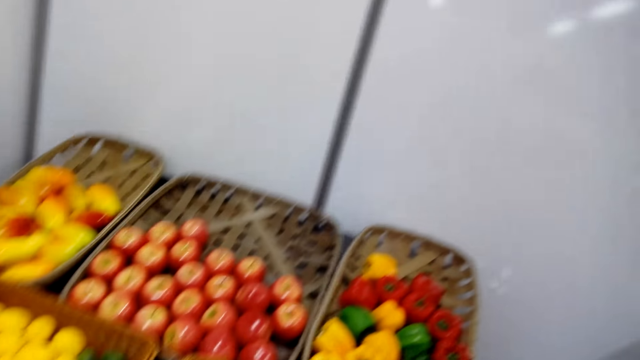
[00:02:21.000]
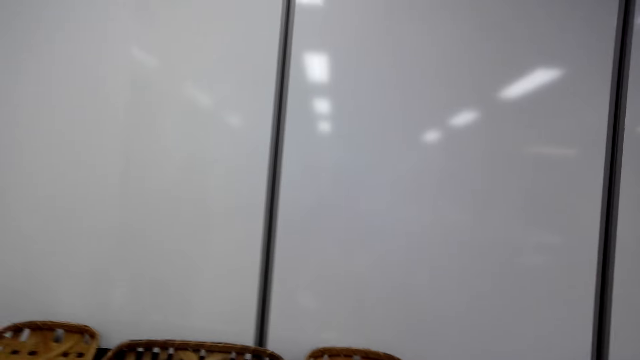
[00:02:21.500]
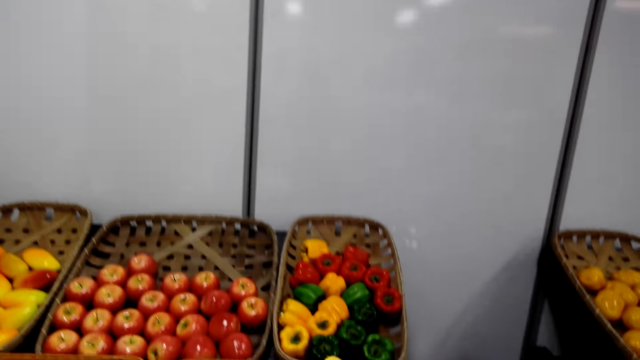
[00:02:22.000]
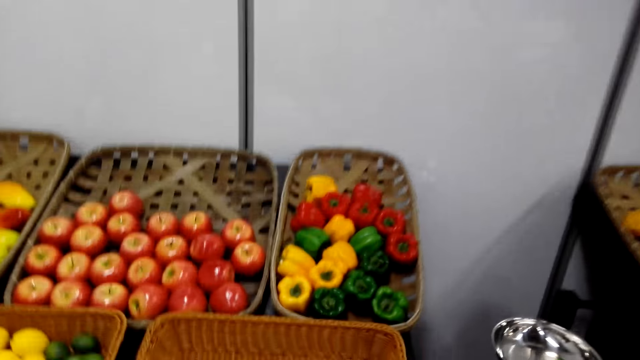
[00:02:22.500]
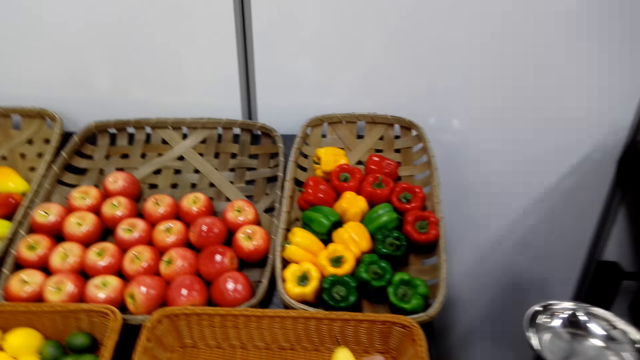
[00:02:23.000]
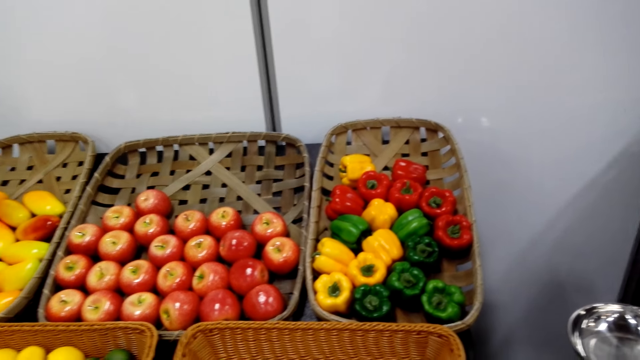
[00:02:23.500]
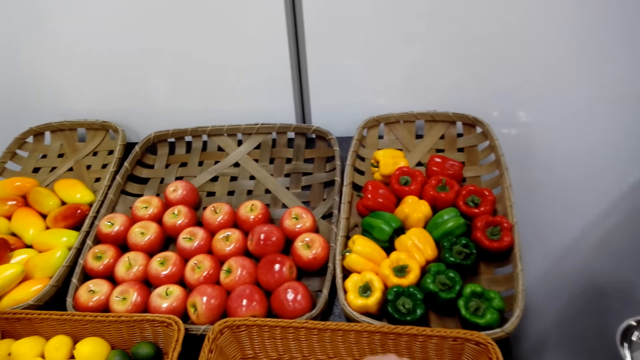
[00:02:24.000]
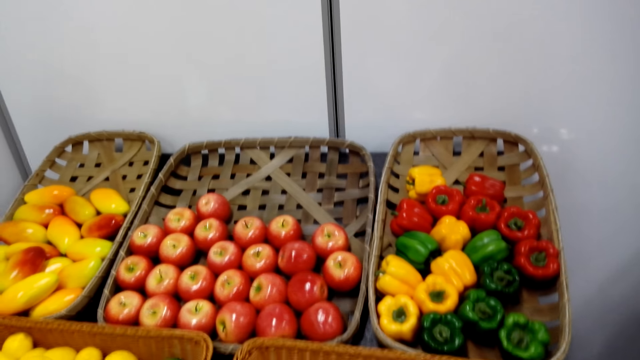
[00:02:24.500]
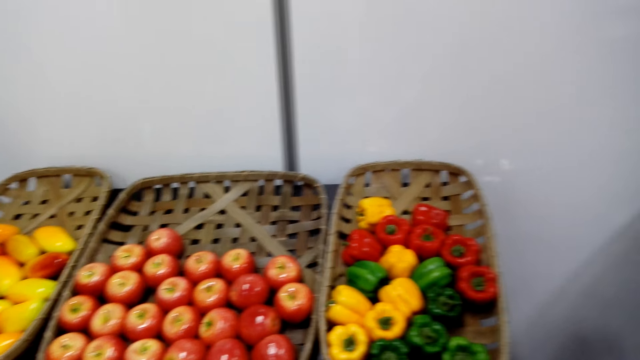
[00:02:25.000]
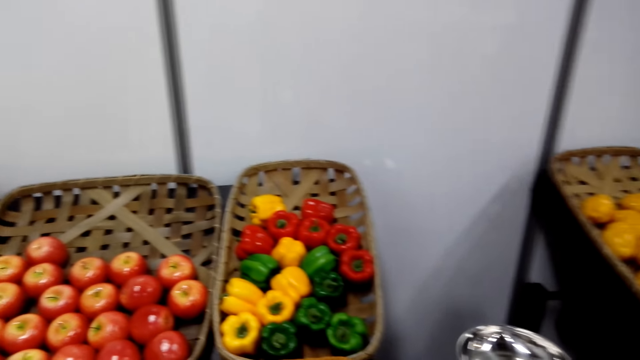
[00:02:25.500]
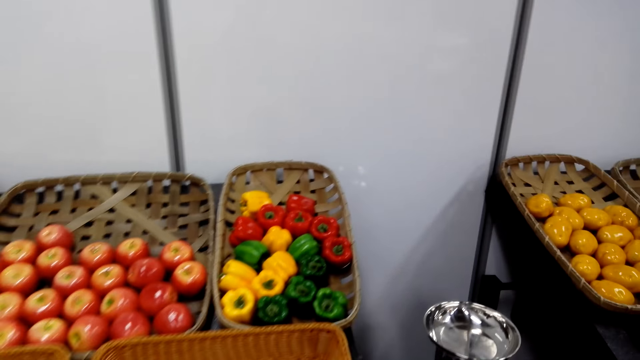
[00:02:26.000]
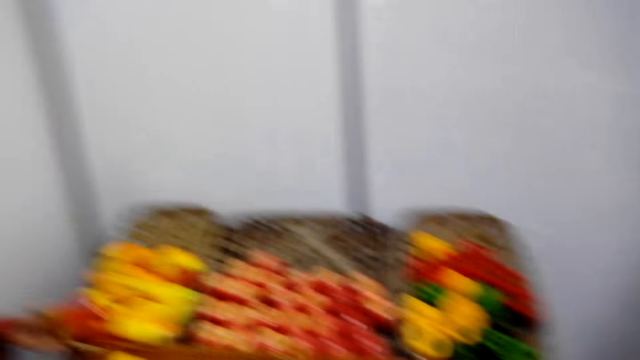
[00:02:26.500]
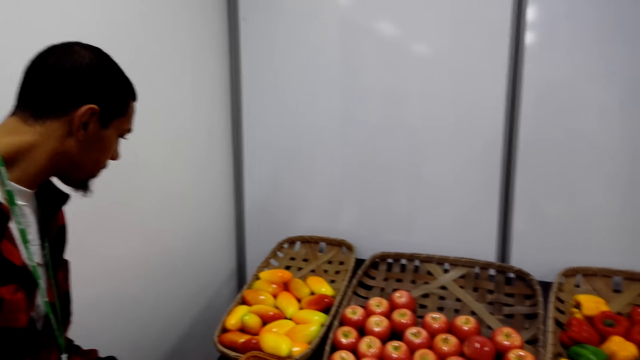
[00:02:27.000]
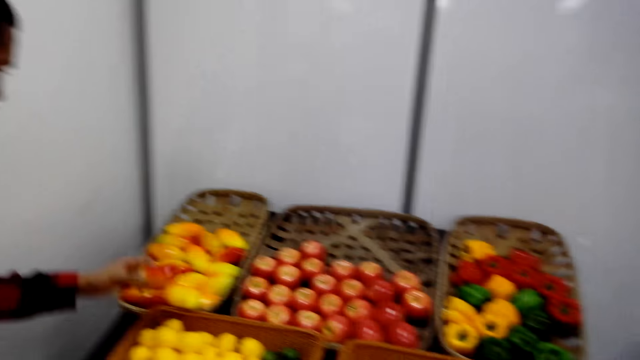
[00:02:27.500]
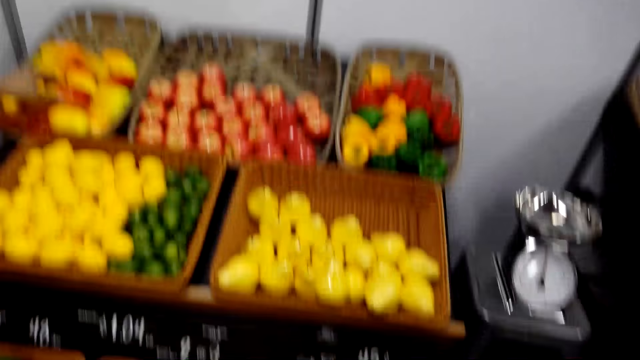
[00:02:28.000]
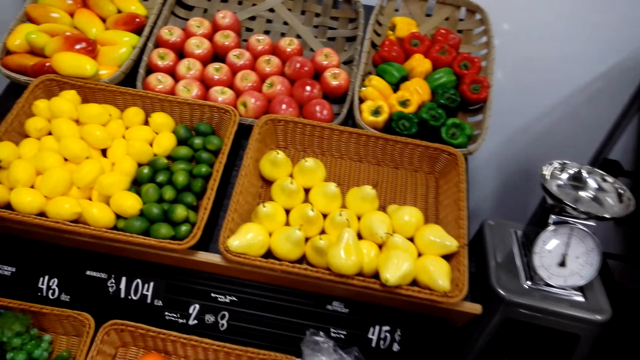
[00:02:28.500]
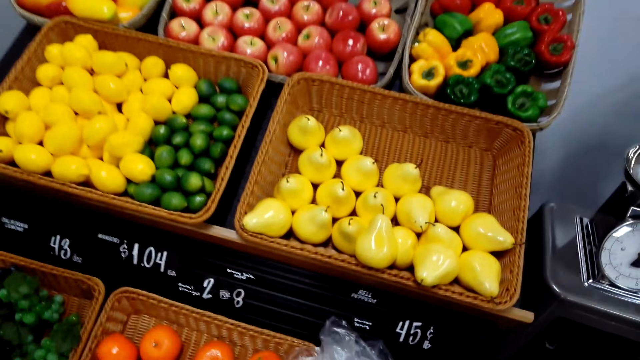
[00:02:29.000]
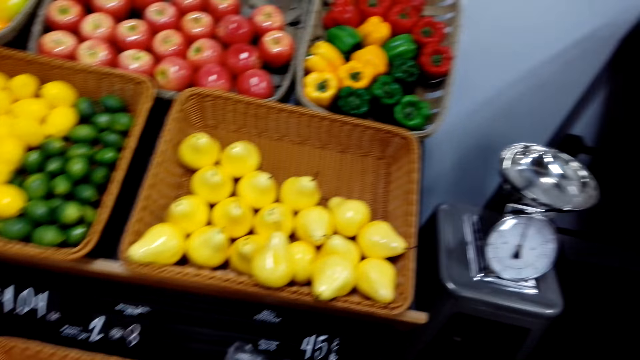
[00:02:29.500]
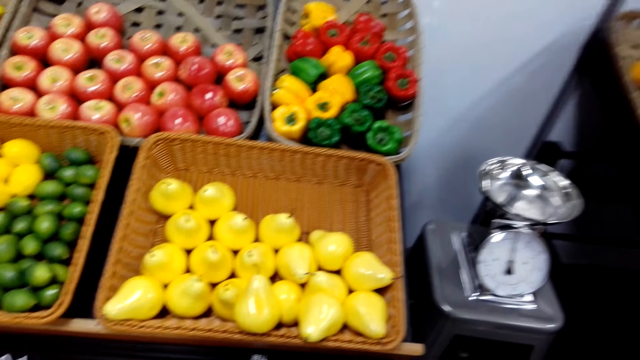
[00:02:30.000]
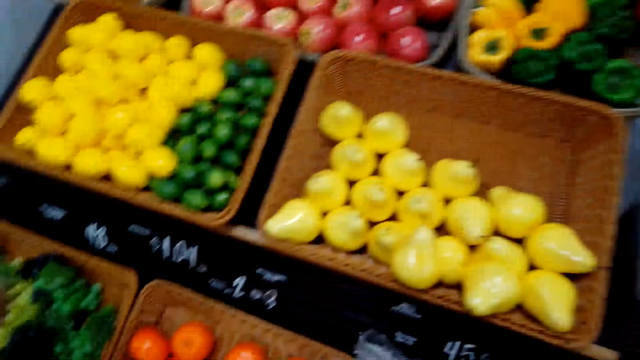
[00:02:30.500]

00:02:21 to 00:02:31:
The camera wearer walks at the supermarket. They pick up a pear from the basket. A man picks a mango from the basket and puts the mango in the basket.

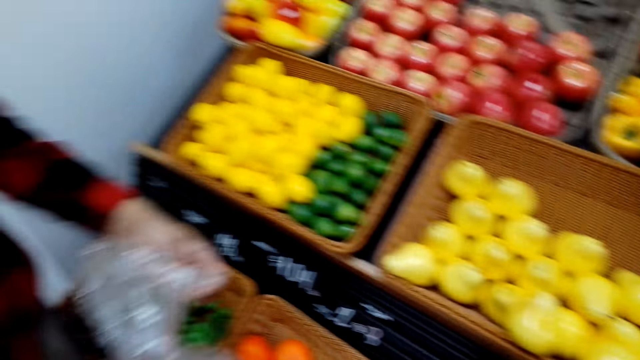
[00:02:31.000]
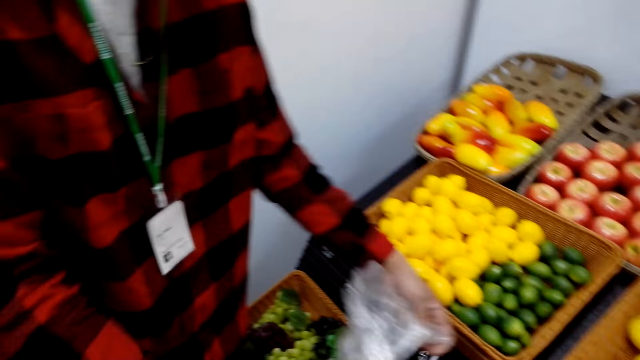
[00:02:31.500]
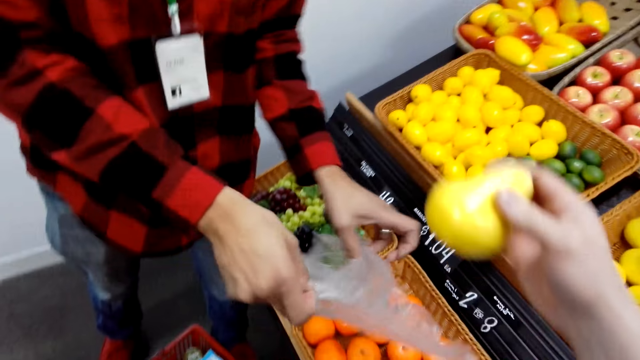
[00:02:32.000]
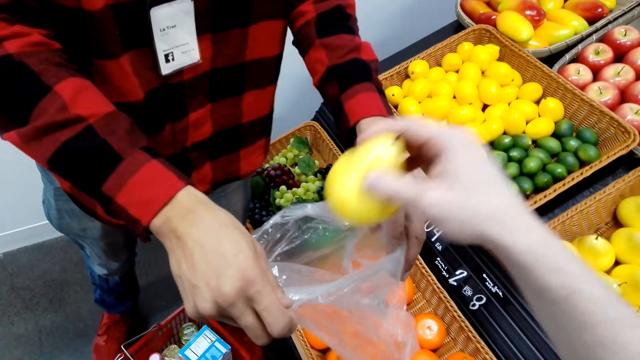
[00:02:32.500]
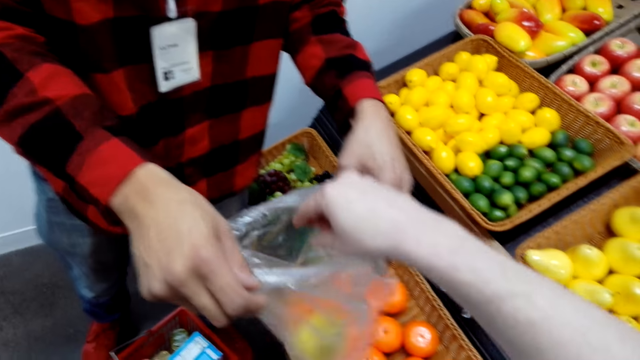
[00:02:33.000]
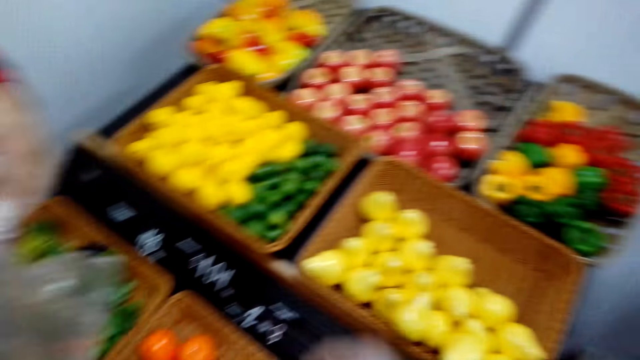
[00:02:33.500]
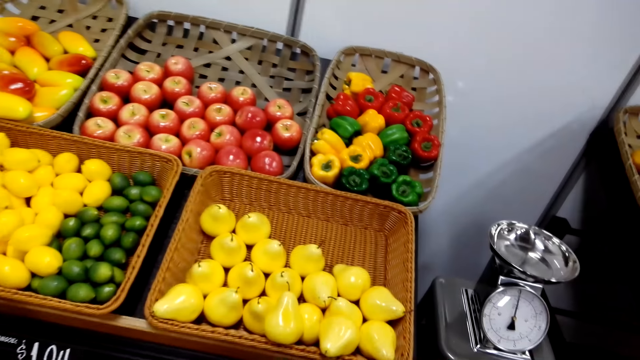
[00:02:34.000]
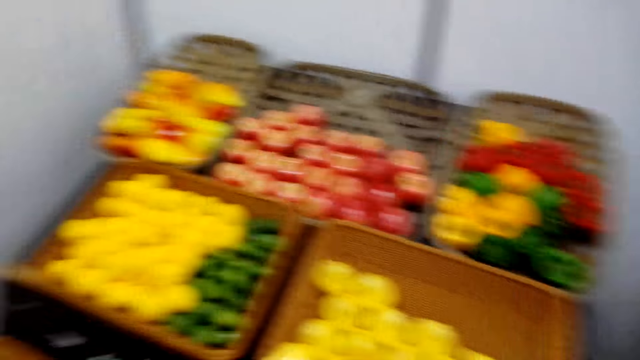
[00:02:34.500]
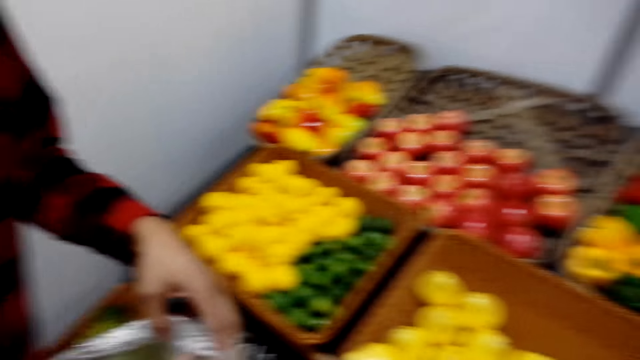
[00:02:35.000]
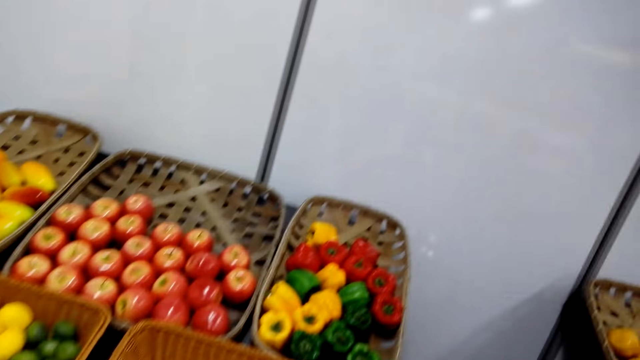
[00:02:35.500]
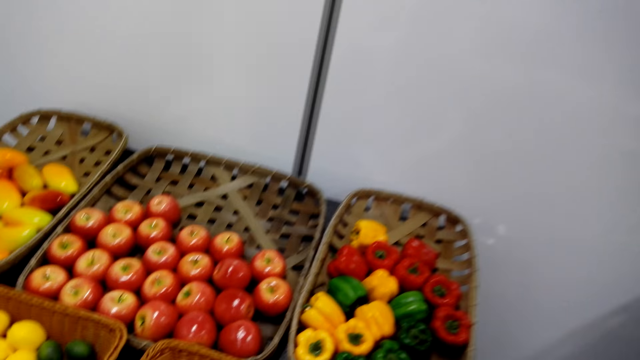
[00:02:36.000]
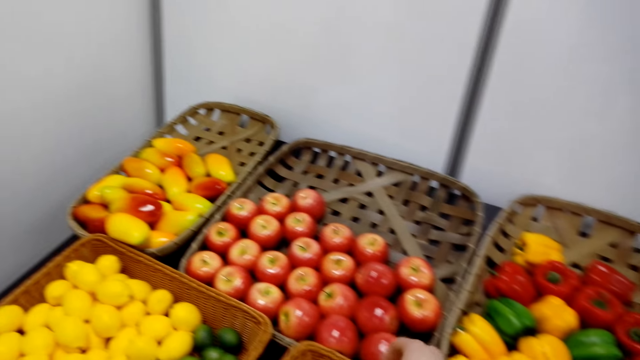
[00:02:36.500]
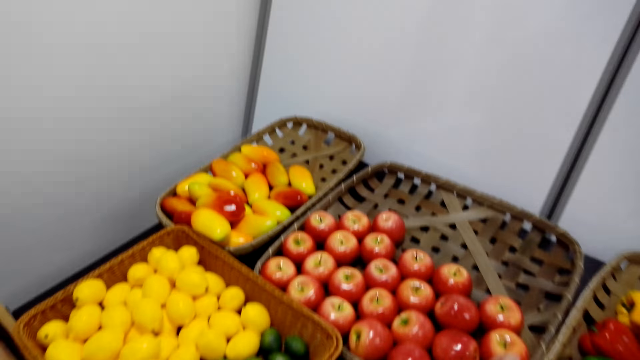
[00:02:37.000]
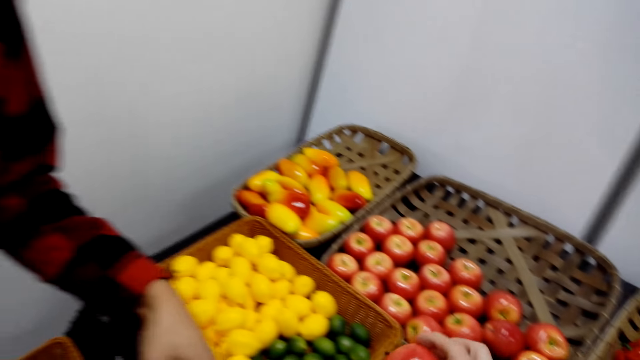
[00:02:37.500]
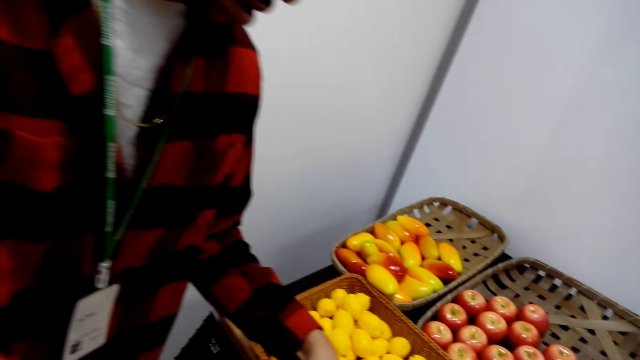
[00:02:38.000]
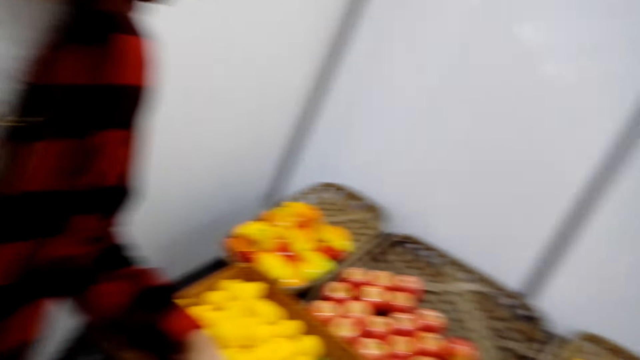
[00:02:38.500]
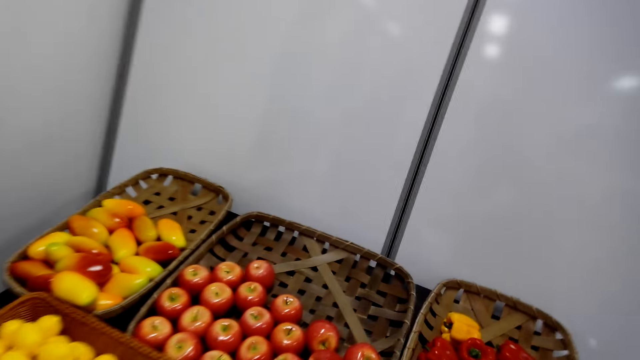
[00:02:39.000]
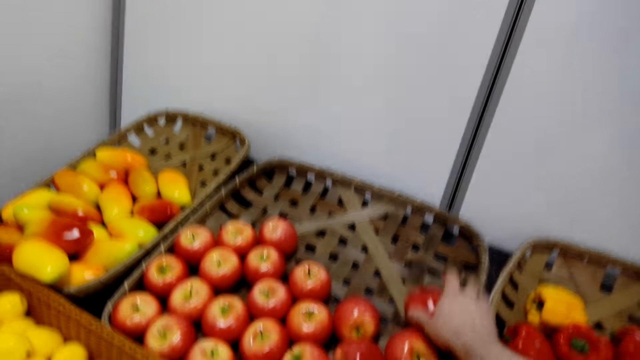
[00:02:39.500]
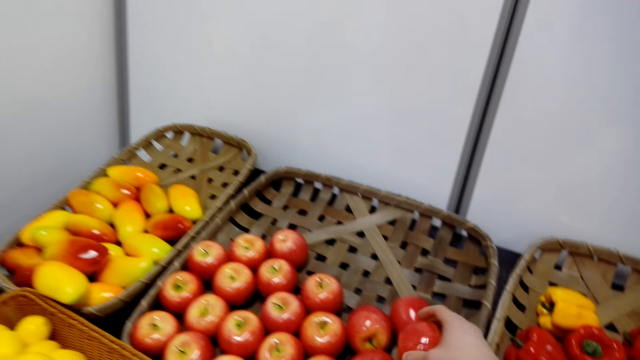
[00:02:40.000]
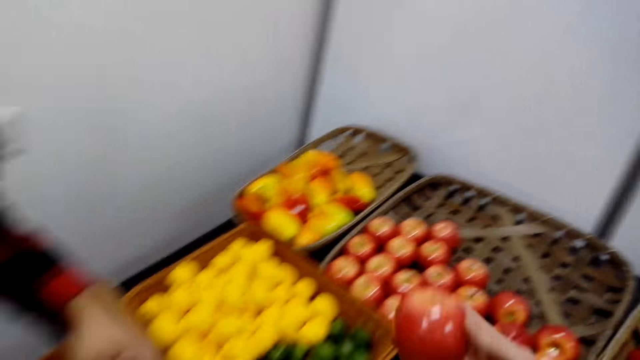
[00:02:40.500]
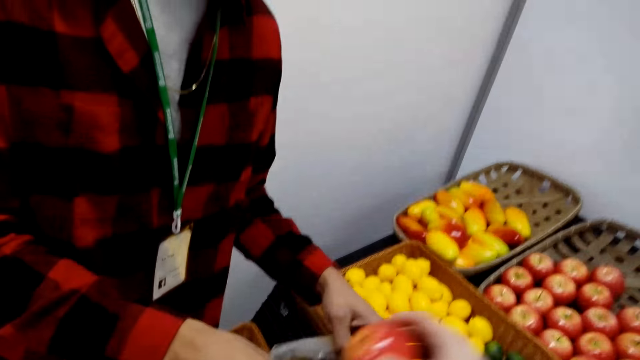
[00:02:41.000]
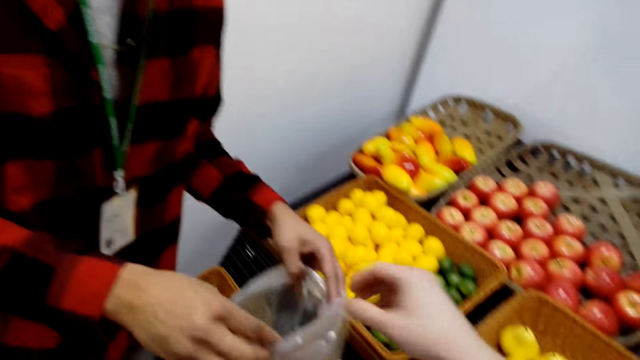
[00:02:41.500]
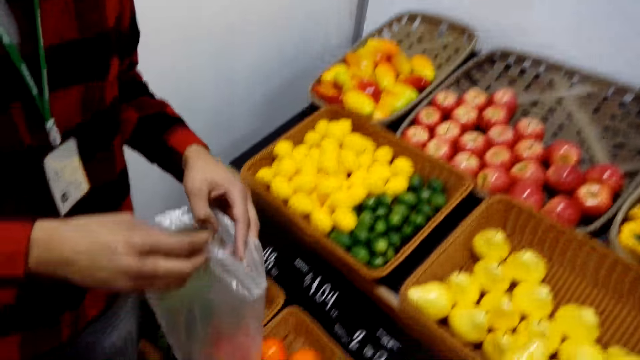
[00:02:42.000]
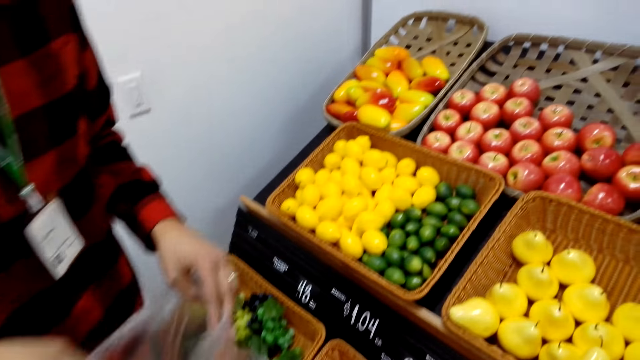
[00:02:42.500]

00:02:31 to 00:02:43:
A man holds a polythene bag. The camera wearer puts a pear in the polythene bag. They look around. They pick an apple from the basket. They put the apple in the basket. They pick an apple from the basket. They put the apple in the polythene bag.
